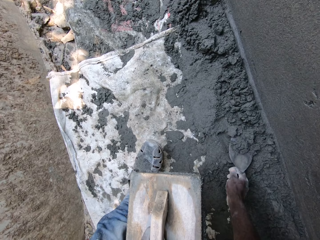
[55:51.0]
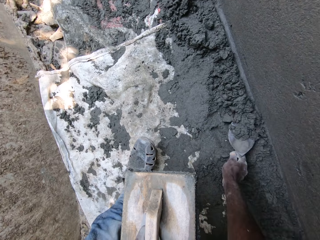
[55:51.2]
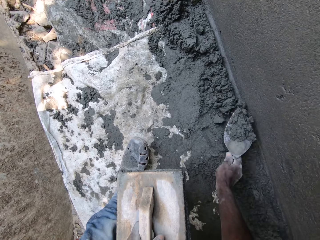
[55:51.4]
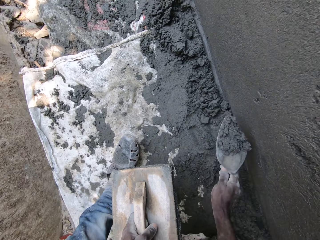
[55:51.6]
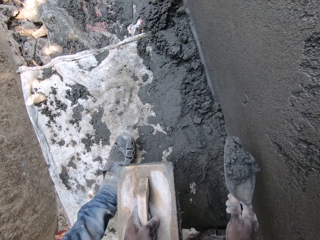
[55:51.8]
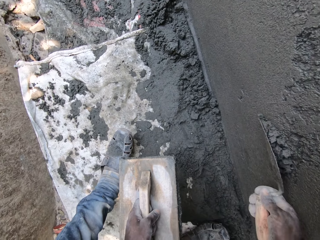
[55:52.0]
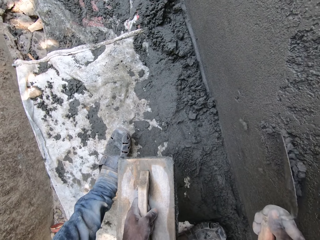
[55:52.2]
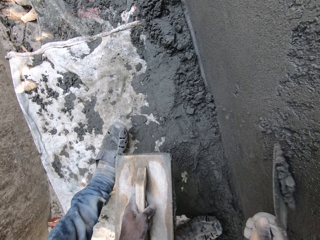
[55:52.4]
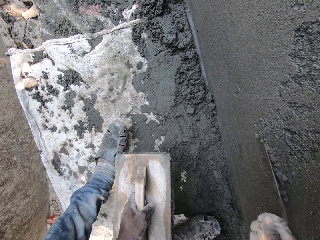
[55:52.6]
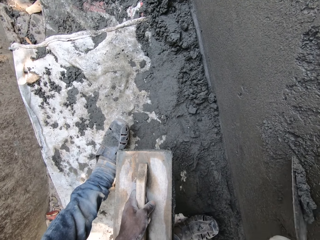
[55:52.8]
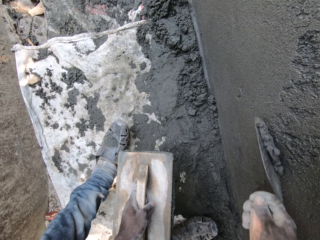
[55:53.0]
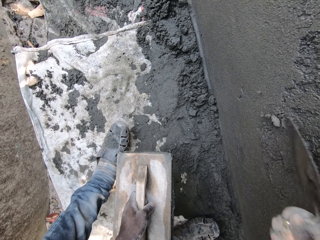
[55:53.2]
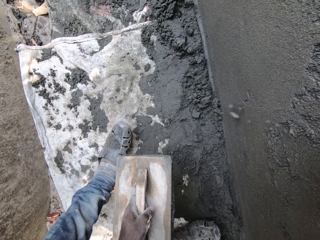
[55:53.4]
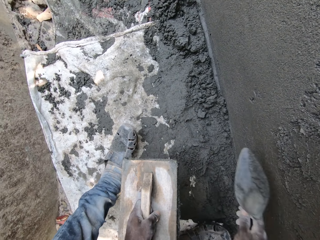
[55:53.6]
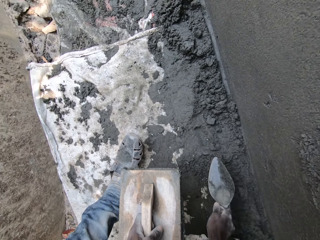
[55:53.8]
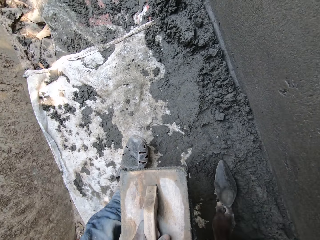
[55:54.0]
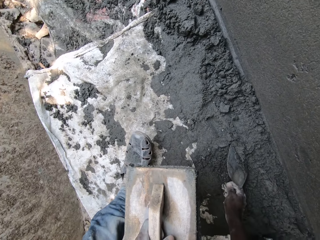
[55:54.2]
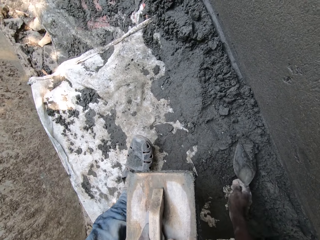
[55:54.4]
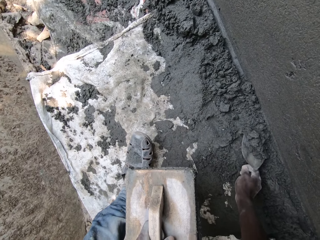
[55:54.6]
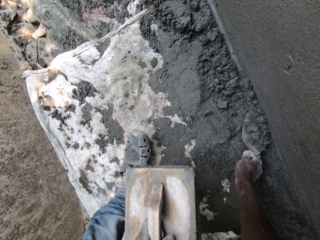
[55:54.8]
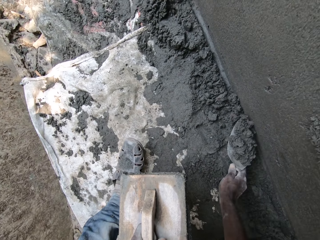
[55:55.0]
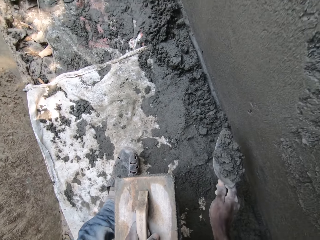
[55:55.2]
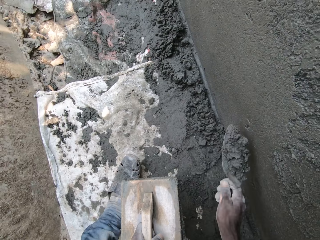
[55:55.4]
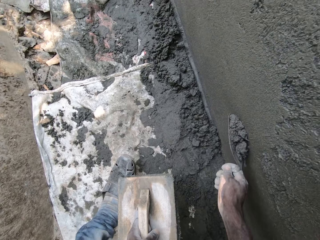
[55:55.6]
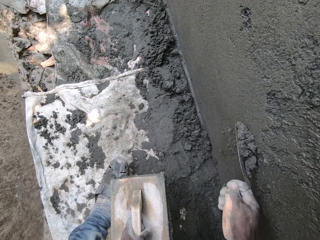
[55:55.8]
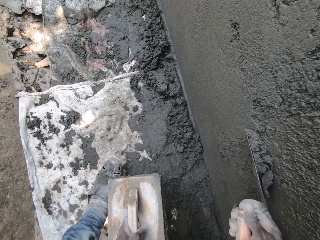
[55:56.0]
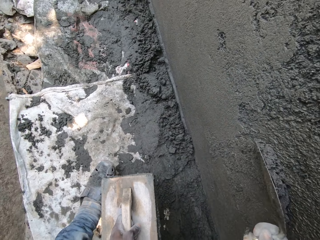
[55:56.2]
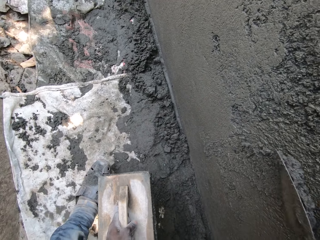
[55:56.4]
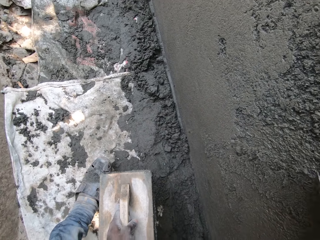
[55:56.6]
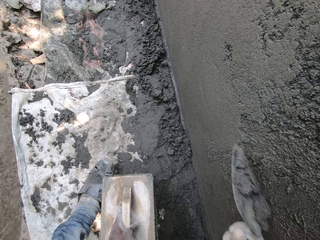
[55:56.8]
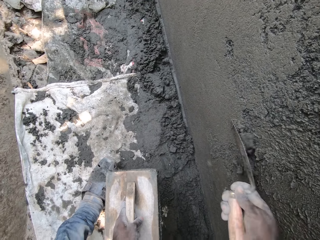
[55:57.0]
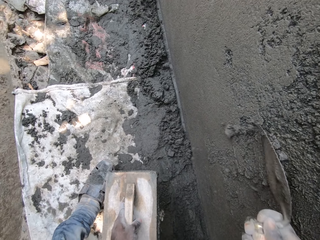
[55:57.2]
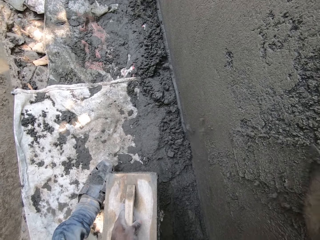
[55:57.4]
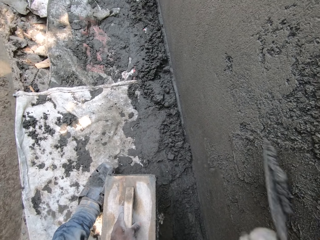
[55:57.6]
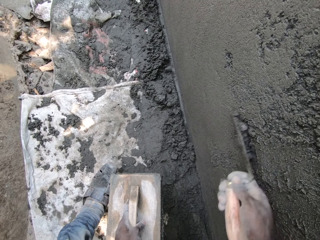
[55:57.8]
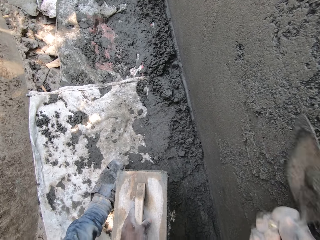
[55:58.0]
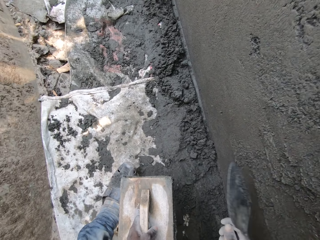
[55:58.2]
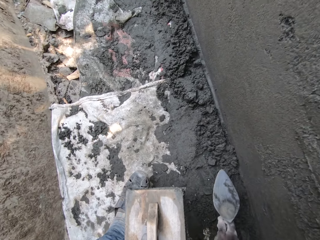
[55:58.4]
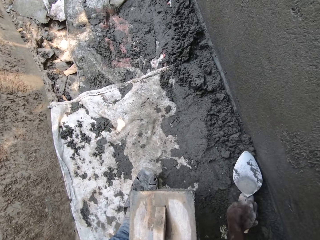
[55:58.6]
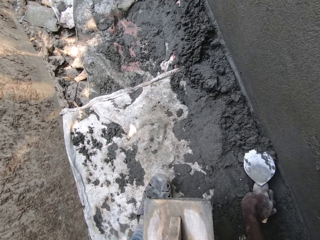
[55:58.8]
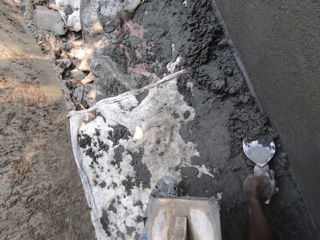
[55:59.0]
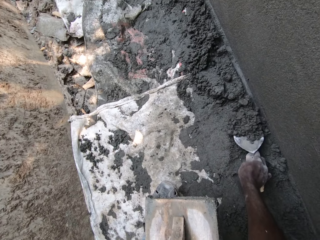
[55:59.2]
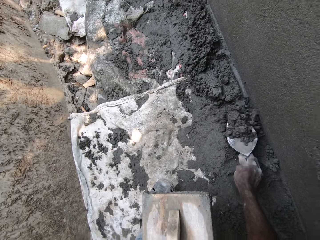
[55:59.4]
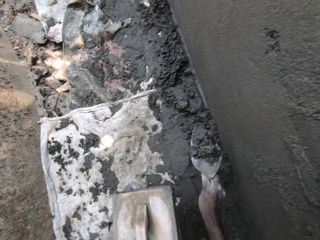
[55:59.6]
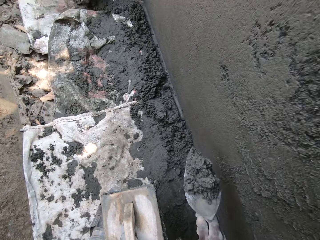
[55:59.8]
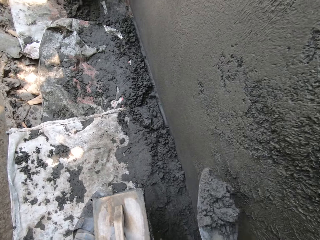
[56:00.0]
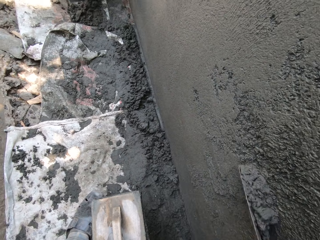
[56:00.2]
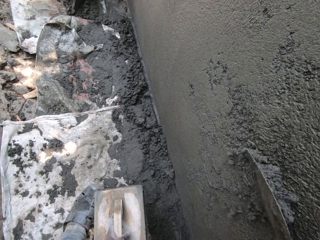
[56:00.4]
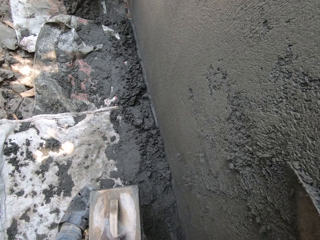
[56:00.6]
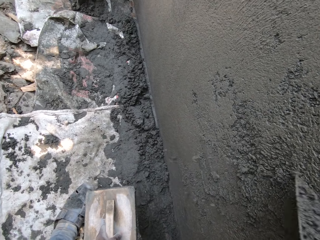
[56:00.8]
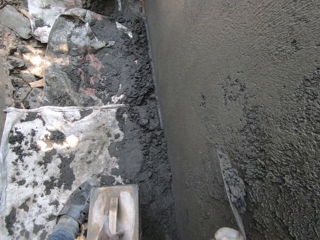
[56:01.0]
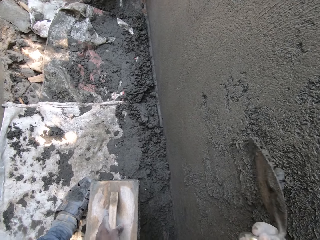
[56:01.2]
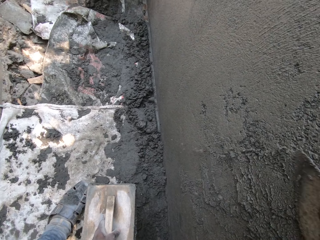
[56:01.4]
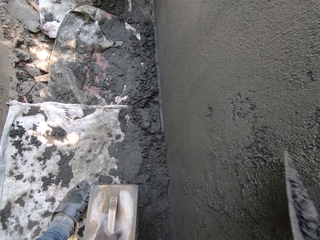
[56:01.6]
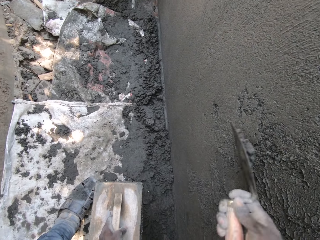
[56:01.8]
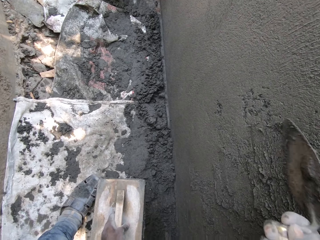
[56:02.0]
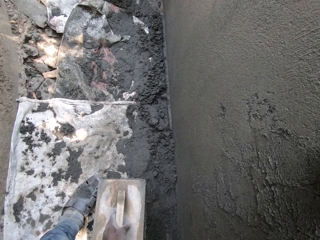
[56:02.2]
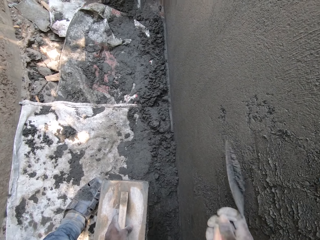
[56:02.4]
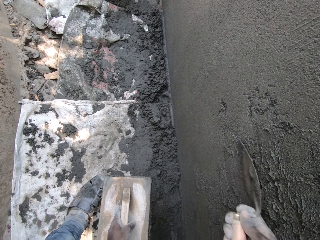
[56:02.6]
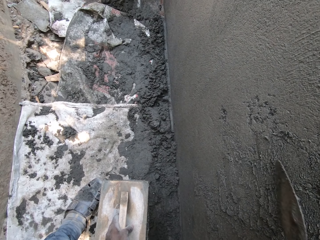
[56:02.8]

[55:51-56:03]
The camera wearer carries cement from the floor with the masonry trowel in his right hand. He plasters the wall with the cement in the masonry trowel in his right hand. He carries cement from the floor with the masonry trowel in his right hand. He plasters the wall with the cement in the masonry trowel in his right hand. He carries cement from the floor with the masonry trowel in his right hand. He plasters the wall with the cement in the masonry trowel in his right hand.

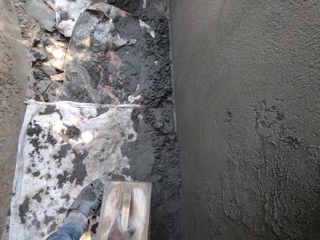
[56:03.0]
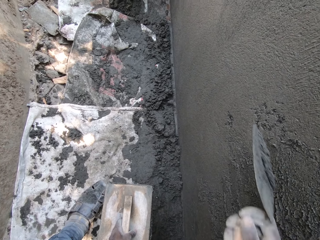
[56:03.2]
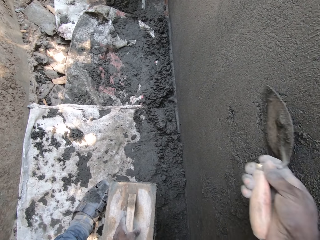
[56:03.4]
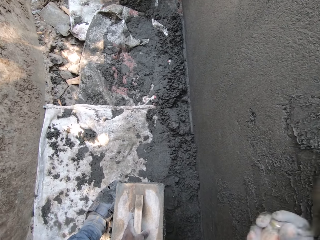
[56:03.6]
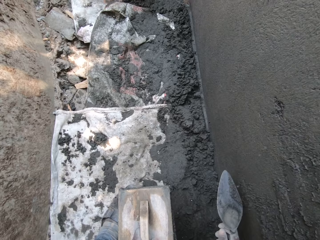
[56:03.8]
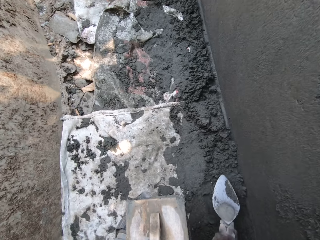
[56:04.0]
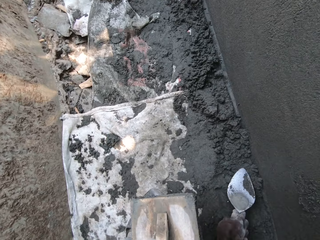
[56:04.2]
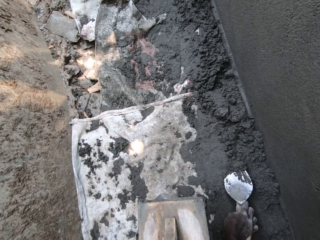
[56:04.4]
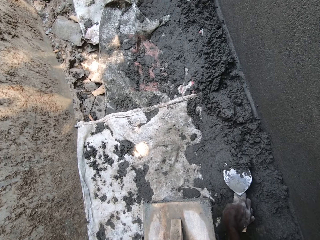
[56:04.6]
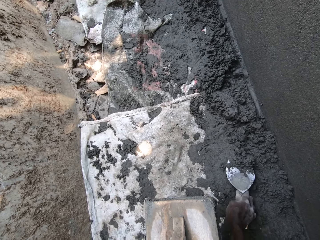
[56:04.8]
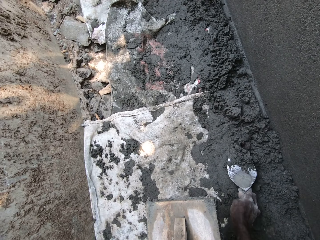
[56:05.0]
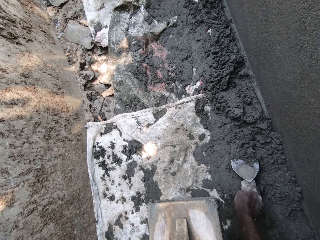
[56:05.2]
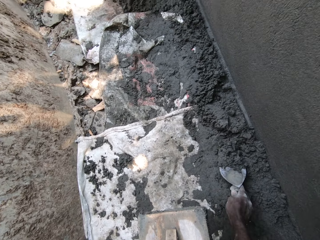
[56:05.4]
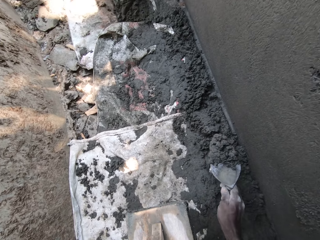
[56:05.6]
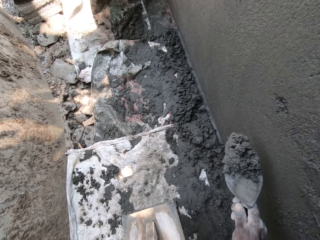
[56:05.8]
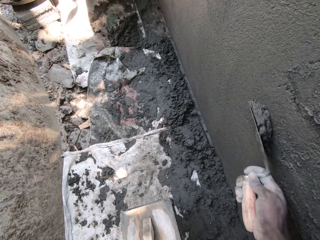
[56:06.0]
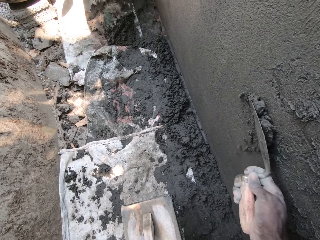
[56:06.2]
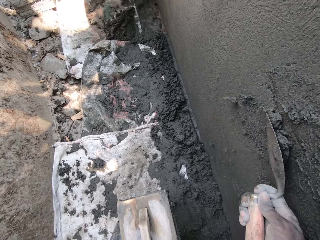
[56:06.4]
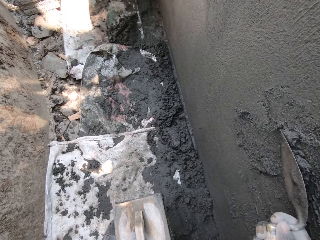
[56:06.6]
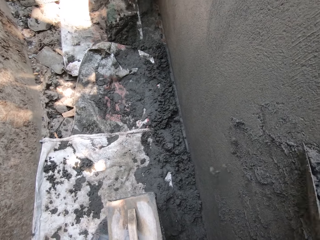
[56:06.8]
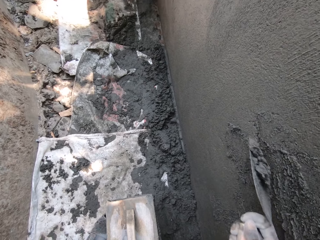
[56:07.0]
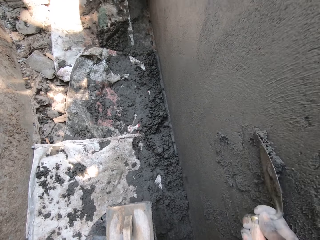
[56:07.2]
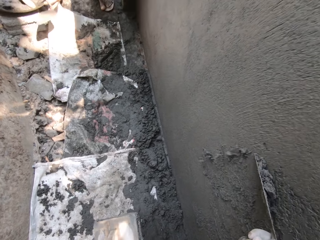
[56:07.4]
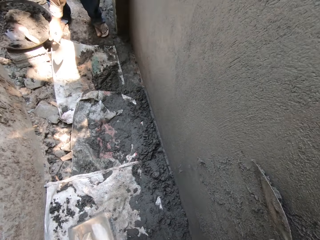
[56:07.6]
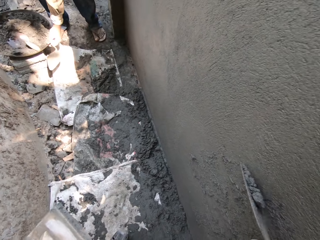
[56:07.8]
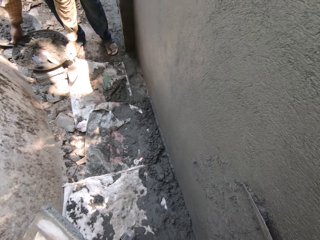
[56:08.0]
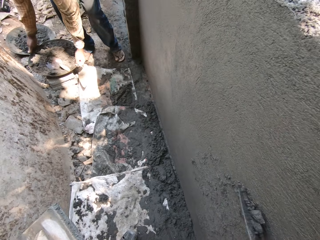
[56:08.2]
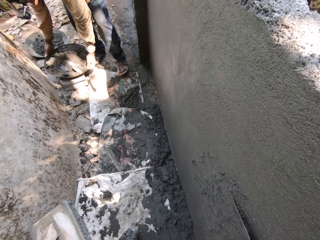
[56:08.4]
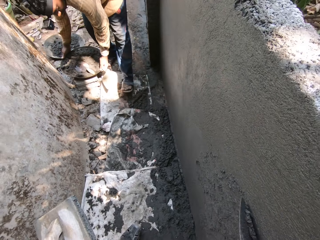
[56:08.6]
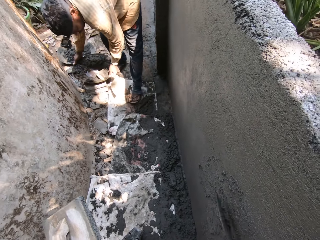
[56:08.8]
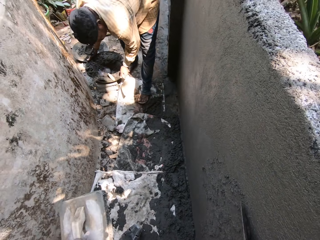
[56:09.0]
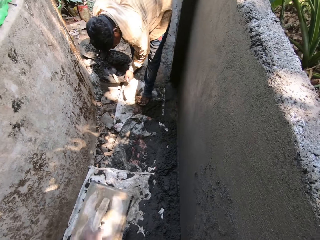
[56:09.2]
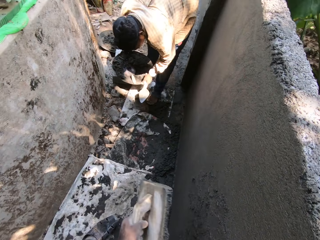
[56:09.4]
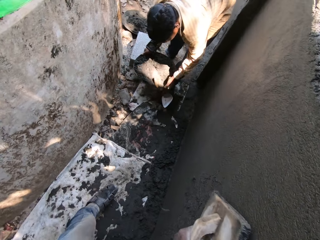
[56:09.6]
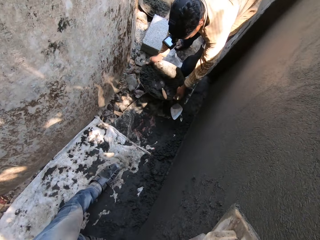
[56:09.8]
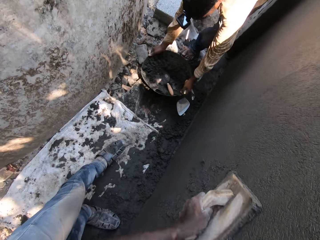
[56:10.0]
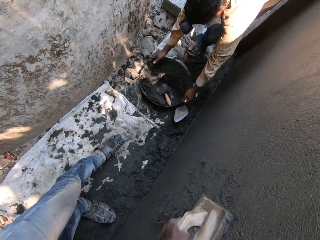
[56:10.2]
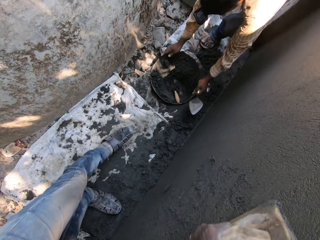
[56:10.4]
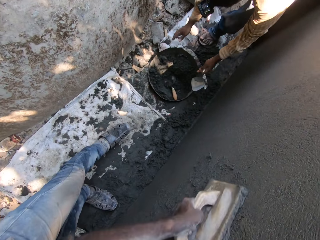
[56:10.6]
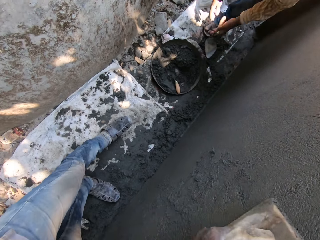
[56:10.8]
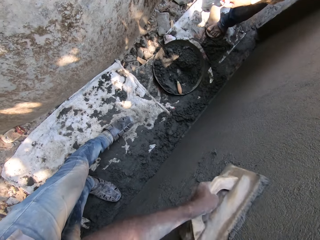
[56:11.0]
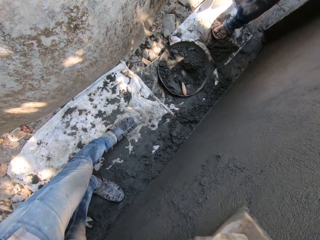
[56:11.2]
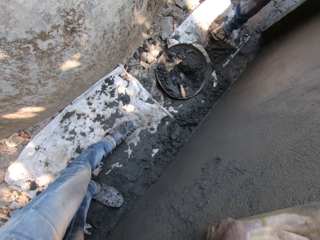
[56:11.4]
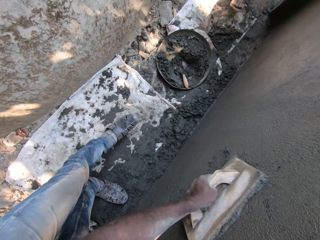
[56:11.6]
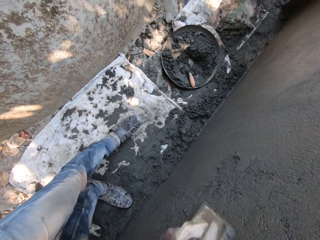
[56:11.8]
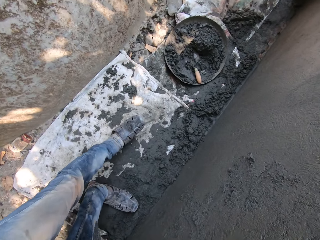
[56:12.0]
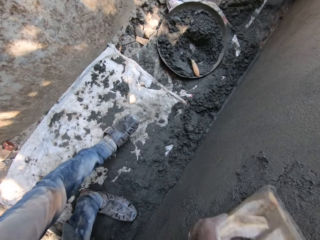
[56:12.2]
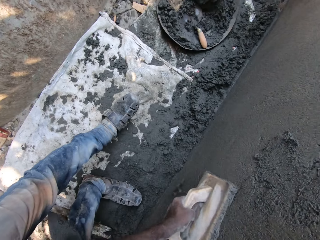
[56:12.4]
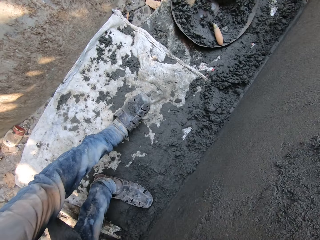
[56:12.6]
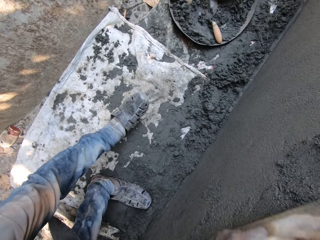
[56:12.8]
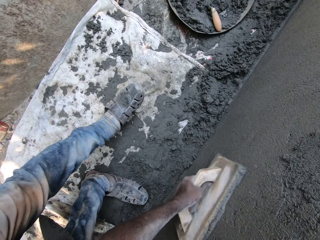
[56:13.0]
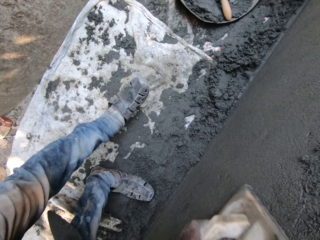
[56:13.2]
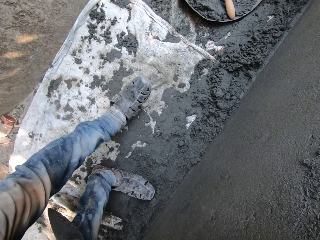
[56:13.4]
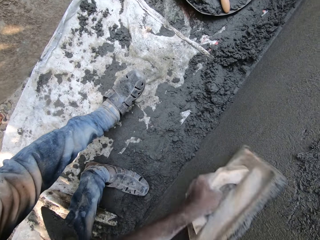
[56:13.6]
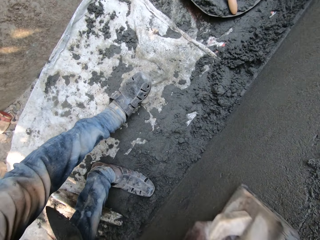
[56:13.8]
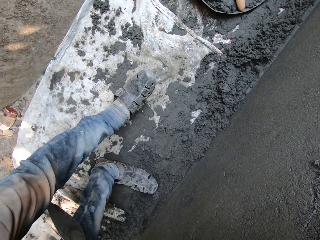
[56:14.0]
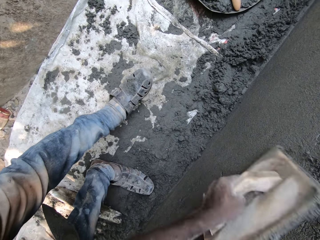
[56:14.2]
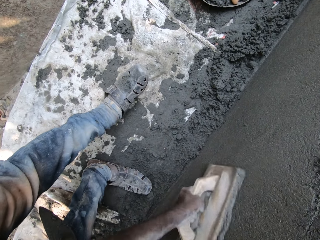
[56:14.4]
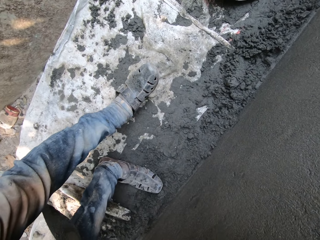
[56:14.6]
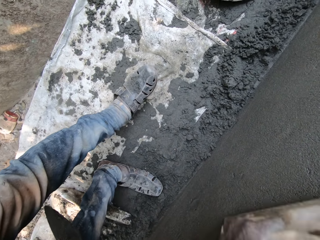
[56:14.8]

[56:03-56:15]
The camera wearer carries cement from the floor with the masonry trowel in his right hand. He plasters the wall with the cement in the masonry trowel in his right hand. He smoothens the cement on the wall with the wooden trowel in his left hand.
